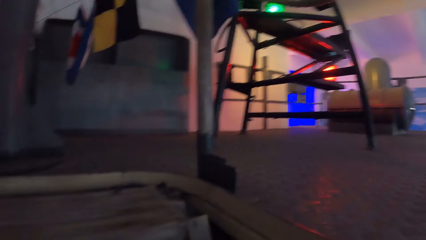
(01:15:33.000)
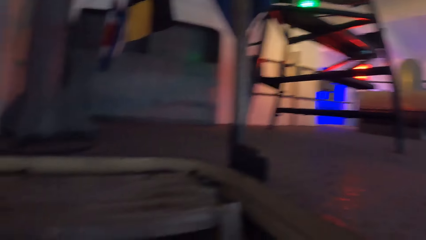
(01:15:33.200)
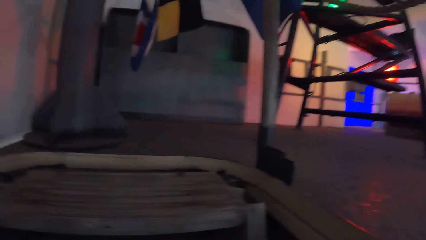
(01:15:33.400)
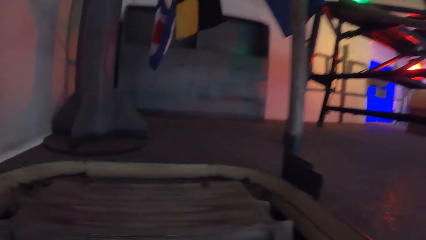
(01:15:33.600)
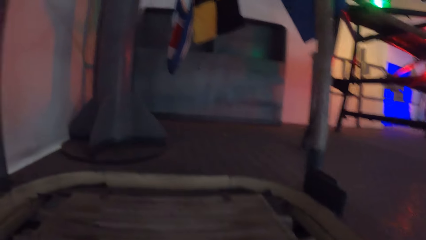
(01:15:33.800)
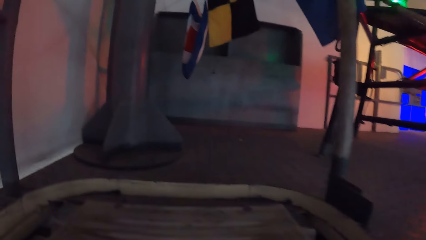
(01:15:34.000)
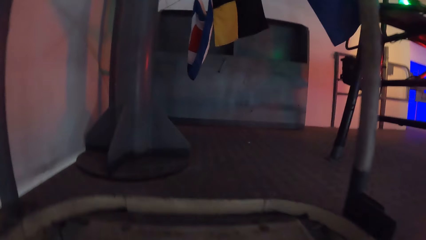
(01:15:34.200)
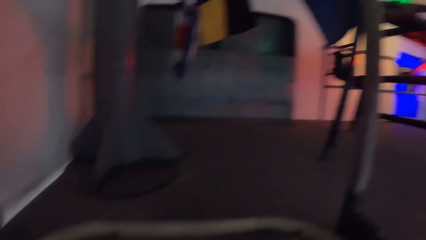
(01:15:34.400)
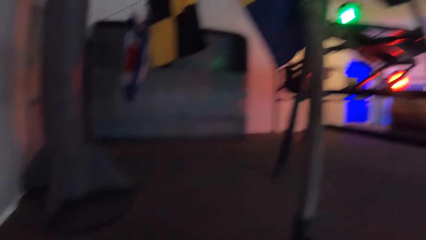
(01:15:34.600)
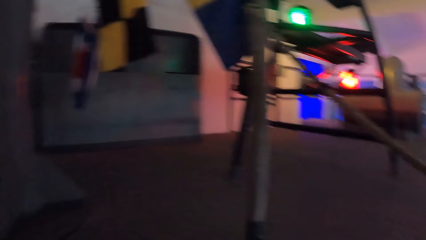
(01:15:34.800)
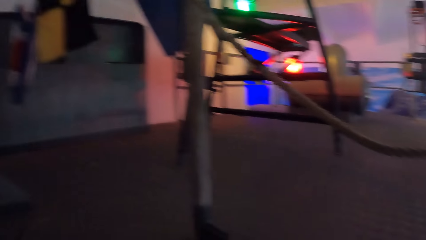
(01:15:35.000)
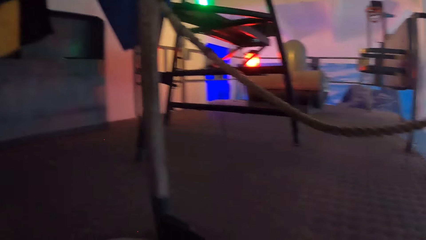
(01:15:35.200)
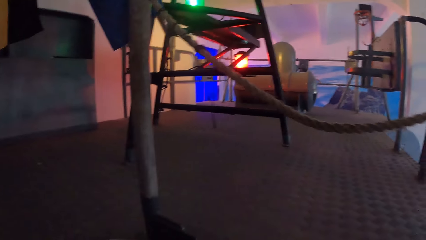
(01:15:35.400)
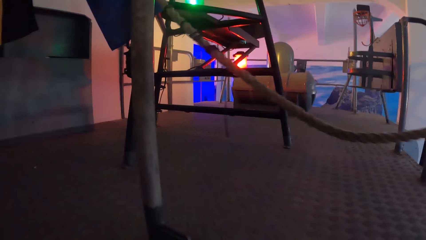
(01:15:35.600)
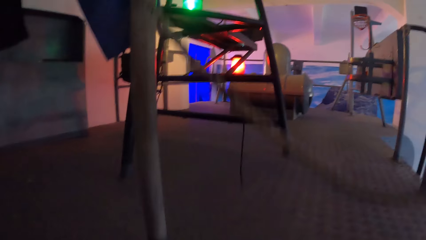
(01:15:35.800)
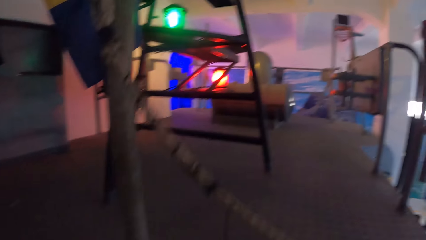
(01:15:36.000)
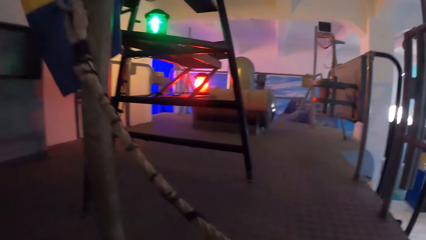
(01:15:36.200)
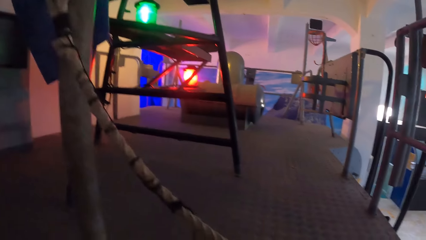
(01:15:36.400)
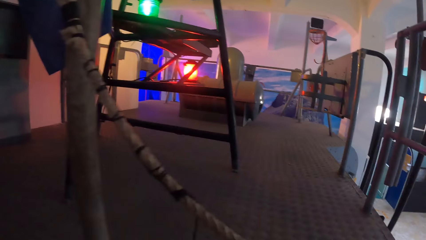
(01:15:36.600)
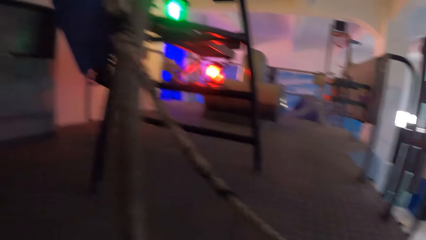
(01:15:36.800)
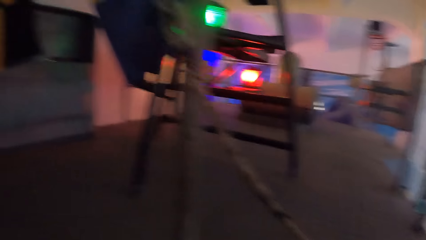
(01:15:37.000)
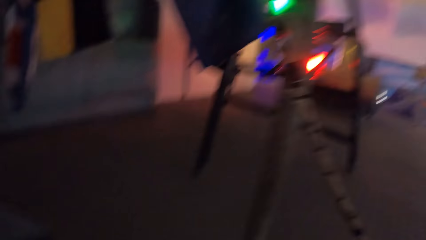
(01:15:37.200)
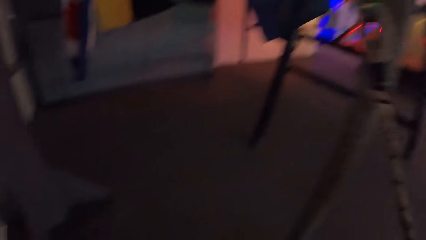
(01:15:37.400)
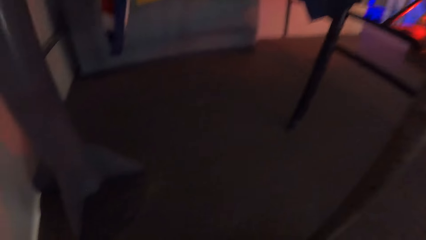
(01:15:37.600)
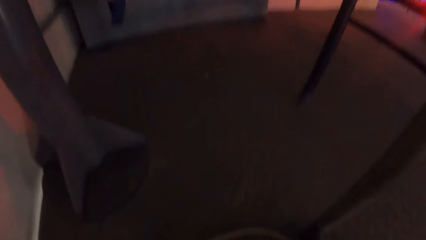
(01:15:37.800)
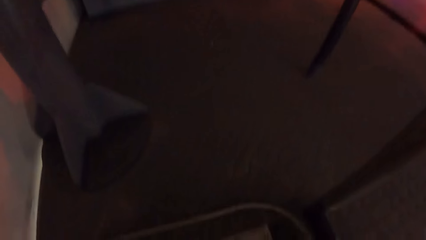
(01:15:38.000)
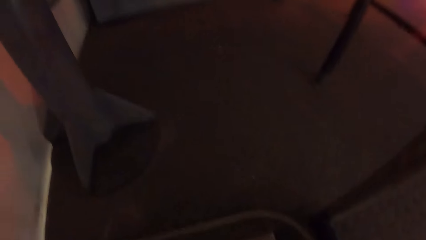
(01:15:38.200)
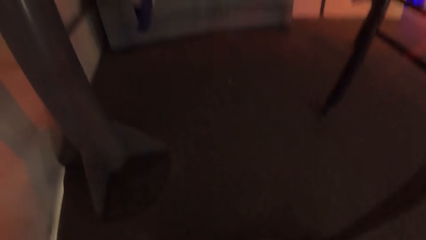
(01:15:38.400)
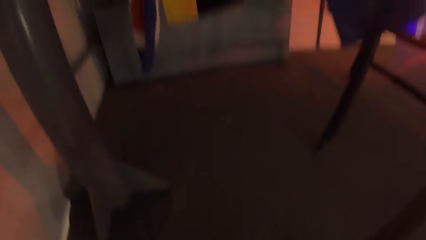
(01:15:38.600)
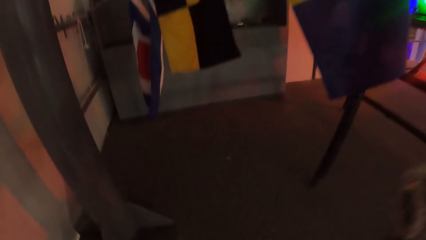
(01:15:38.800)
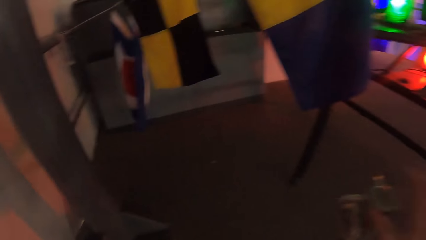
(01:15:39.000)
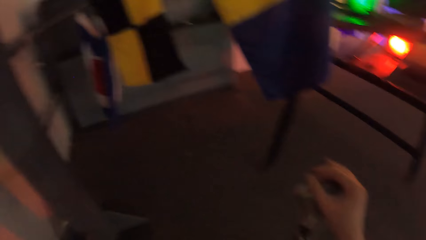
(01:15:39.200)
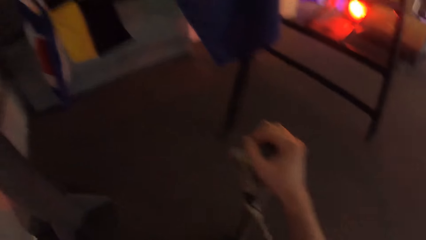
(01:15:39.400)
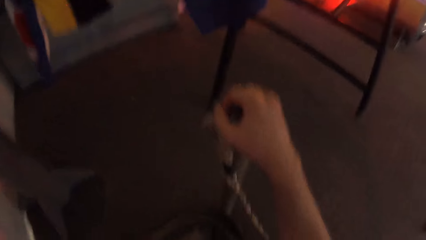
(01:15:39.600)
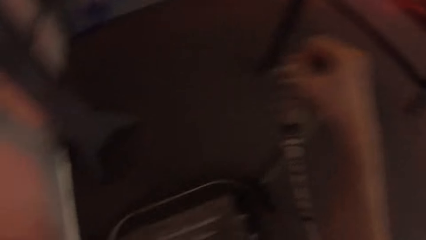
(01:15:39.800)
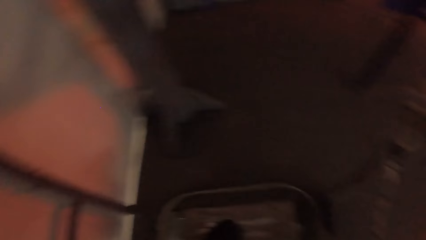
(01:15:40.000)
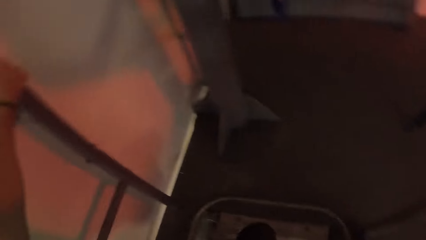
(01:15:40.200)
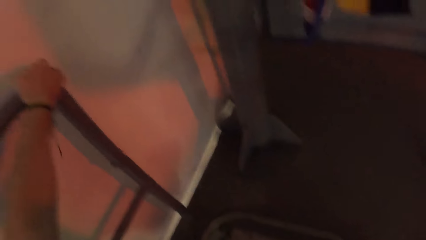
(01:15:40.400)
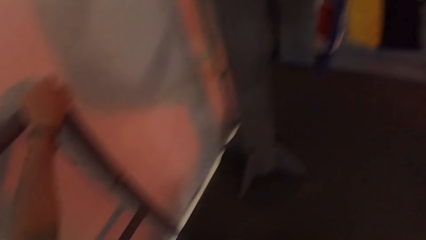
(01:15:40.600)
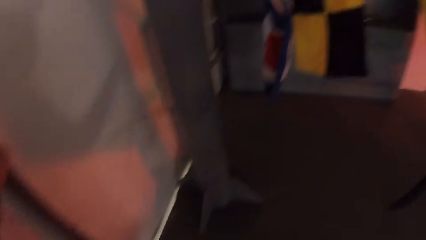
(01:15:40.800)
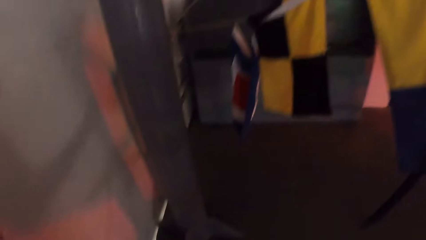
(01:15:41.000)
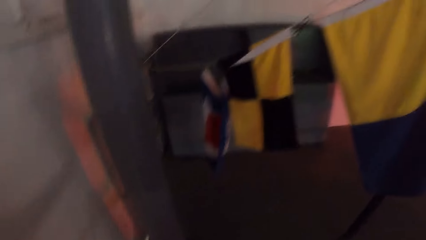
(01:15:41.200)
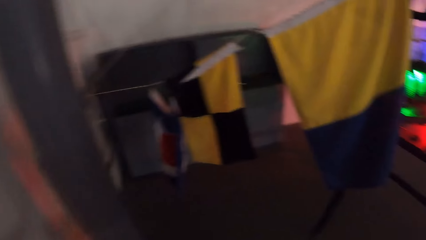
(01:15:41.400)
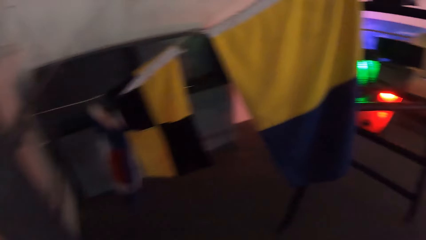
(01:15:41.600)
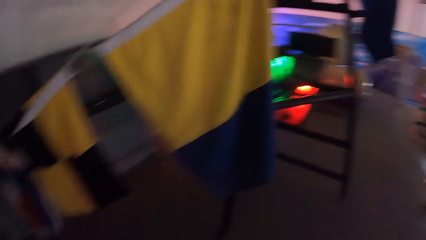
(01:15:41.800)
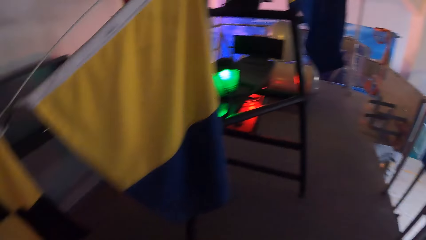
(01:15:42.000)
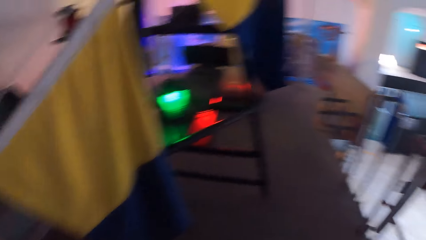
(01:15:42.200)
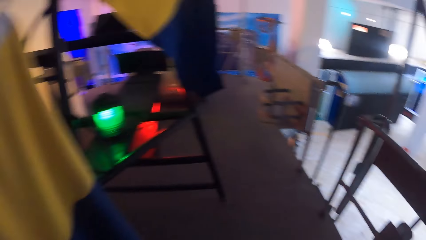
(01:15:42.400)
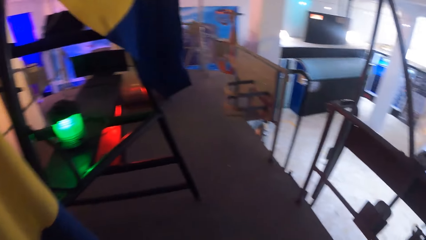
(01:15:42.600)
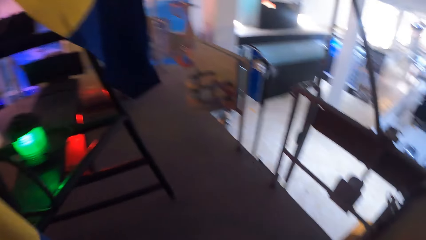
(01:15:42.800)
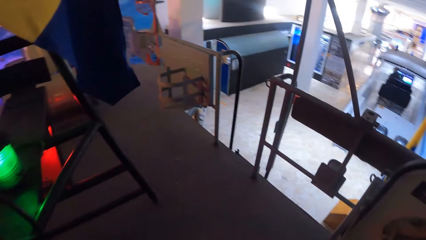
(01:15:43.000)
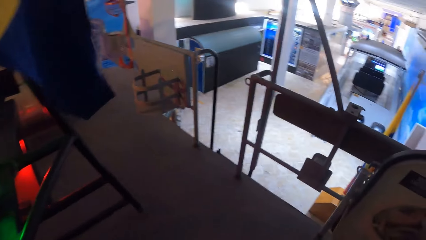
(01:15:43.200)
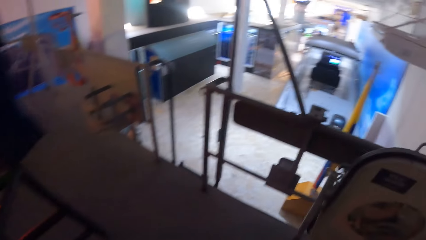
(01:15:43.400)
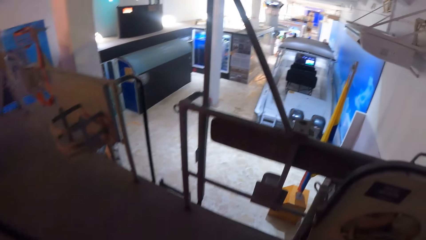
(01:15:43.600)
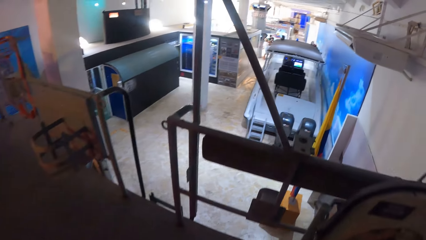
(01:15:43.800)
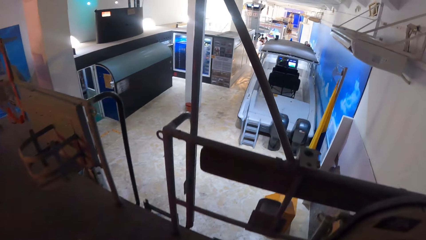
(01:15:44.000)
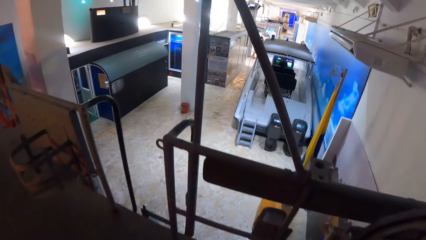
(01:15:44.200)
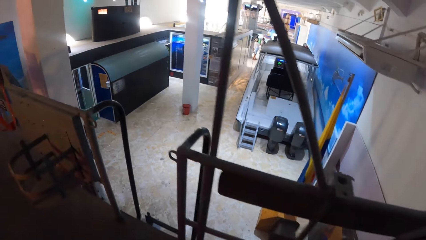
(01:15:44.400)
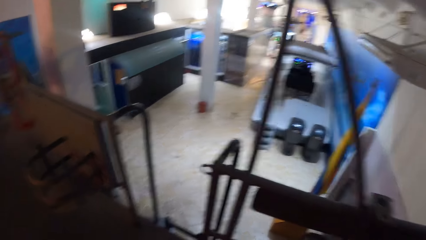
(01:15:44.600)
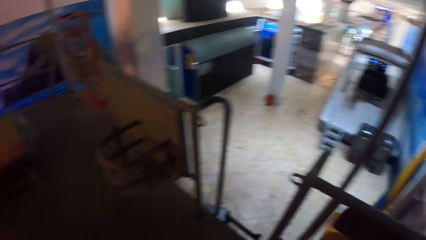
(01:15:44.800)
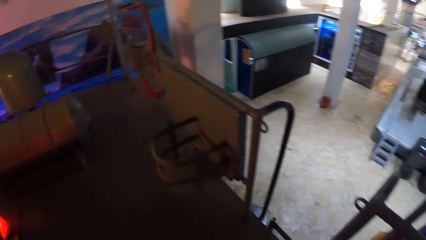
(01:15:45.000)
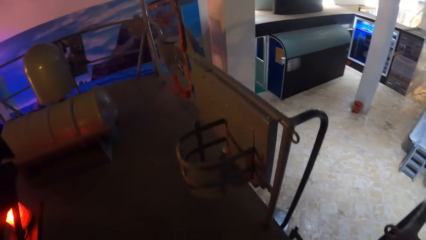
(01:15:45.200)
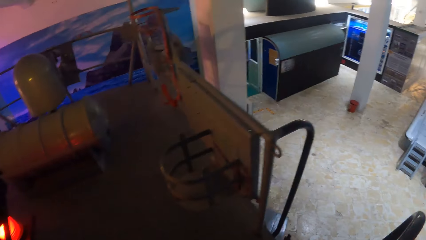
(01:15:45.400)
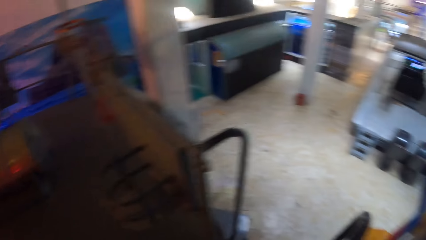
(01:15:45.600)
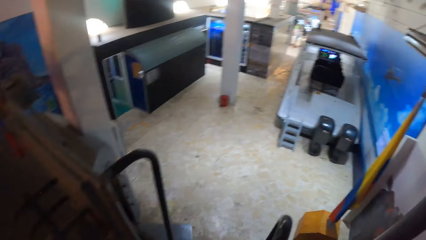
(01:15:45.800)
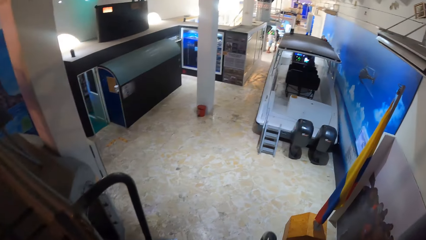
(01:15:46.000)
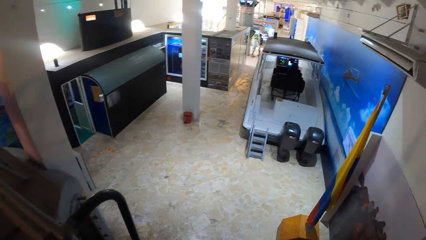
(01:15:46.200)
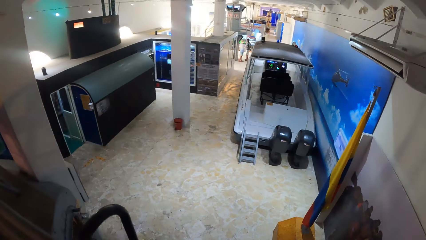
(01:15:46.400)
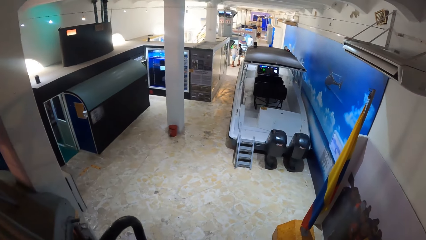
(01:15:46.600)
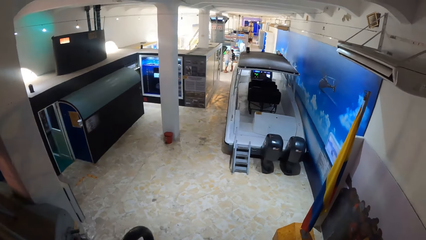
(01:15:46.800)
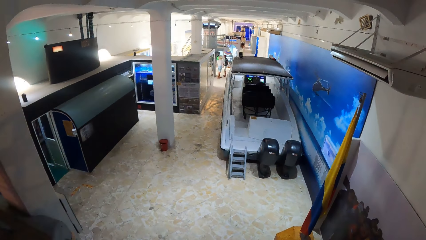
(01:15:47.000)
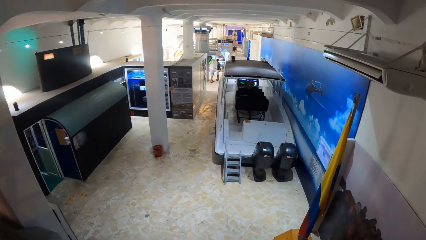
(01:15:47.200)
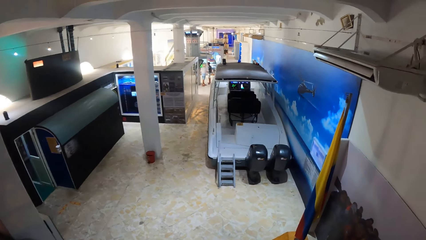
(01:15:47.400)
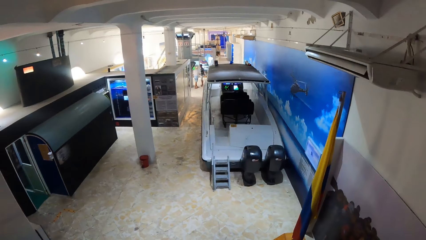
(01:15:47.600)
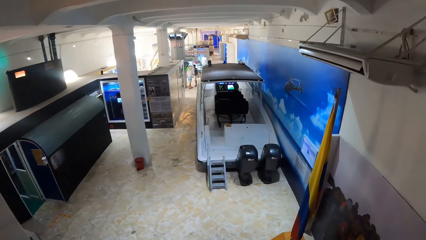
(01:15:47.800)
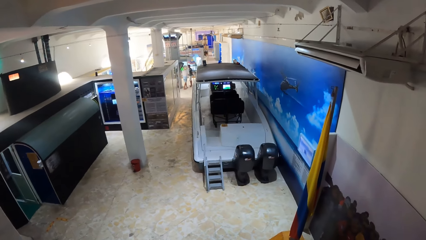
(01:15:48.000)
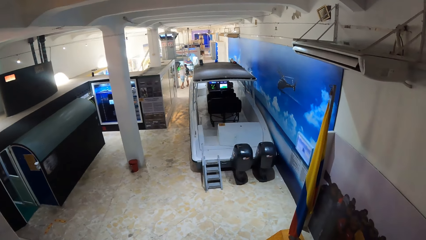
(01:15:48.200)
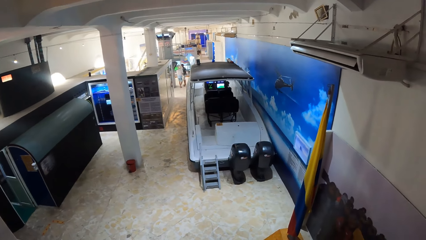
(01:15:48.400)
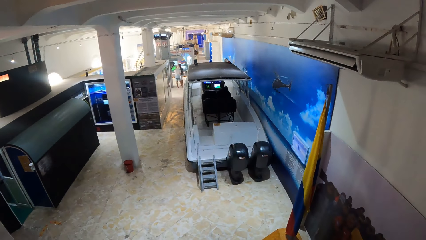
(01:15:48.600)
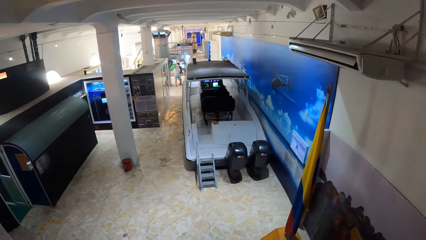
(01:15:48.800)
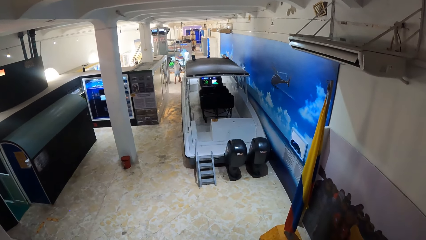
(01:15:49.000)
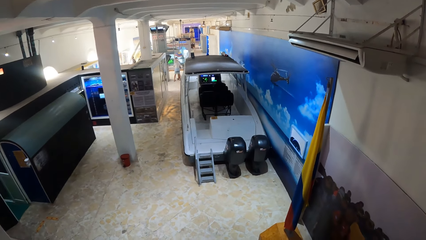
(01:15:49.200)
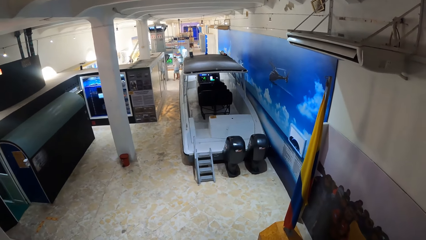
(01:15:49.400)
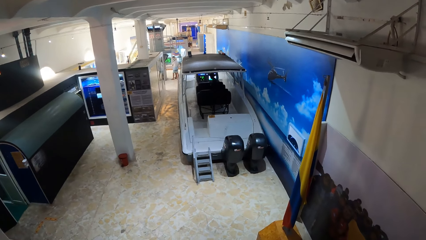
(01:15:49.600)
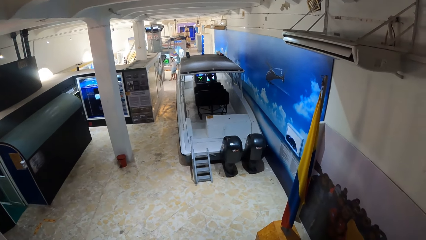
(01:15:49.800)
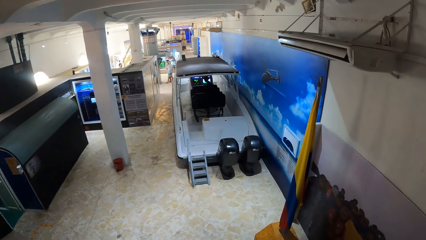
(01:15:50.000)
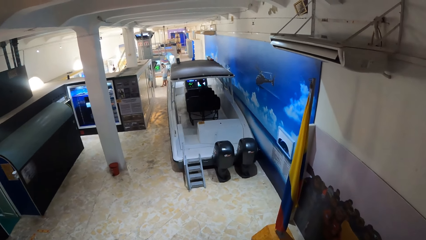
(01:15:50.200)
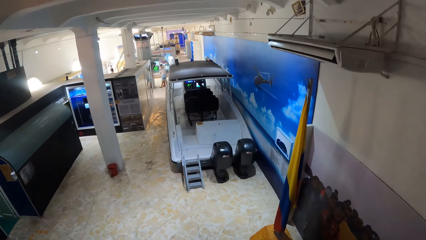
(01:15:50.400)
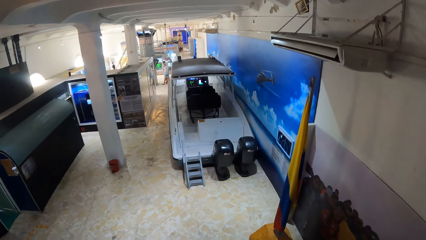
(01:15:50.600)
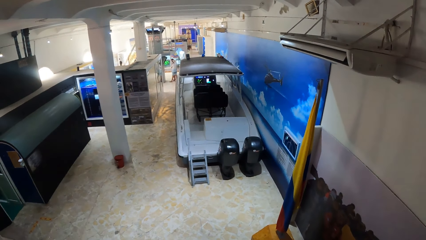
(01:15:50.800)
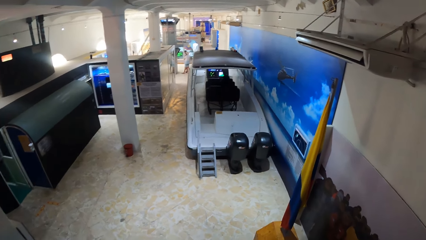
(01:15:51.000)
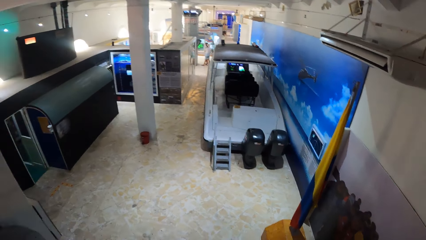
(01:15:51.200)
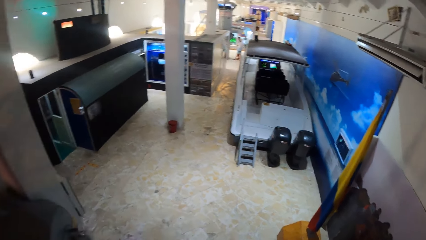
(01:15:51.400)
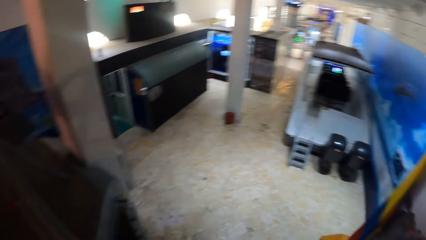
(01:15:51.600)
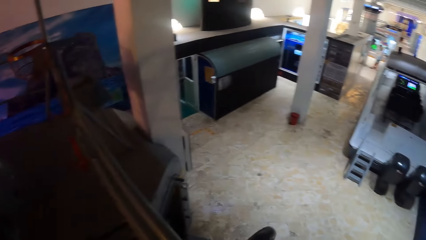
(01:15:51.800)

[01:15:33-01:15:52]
The camera wearer holds a pole with his right hand. He holds the pole with his left hand. He walks around the room. He looks around the room.
